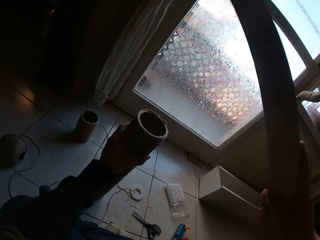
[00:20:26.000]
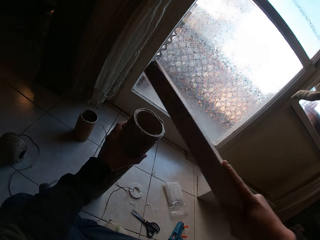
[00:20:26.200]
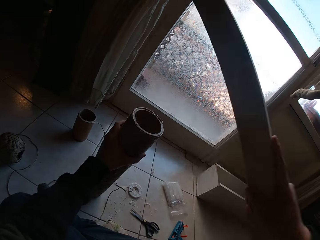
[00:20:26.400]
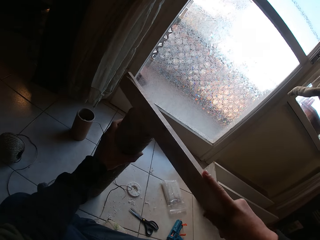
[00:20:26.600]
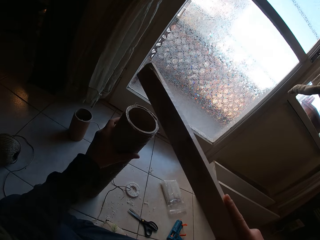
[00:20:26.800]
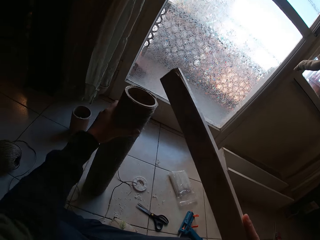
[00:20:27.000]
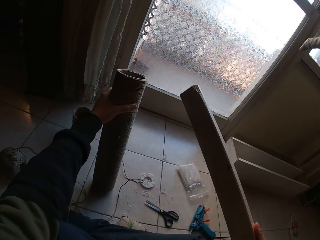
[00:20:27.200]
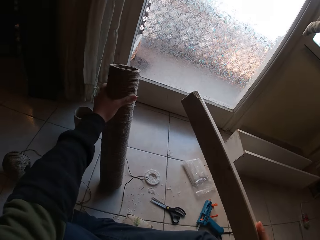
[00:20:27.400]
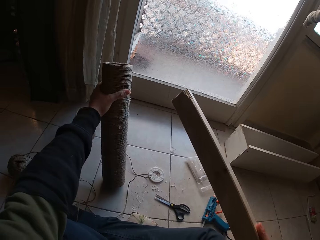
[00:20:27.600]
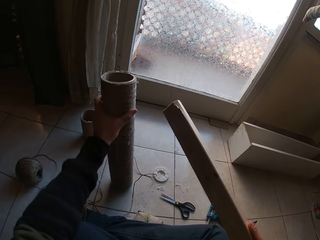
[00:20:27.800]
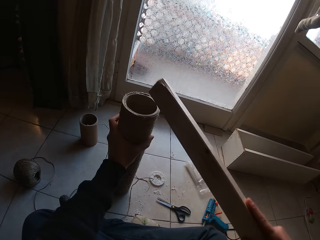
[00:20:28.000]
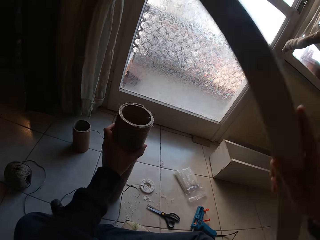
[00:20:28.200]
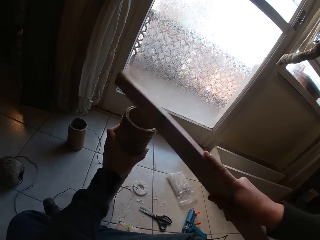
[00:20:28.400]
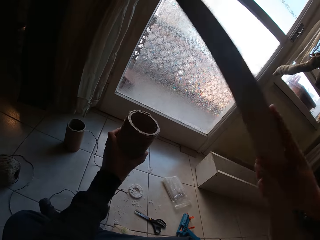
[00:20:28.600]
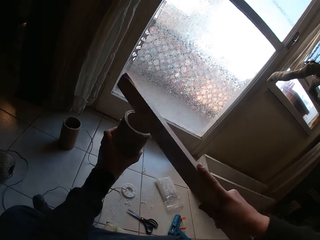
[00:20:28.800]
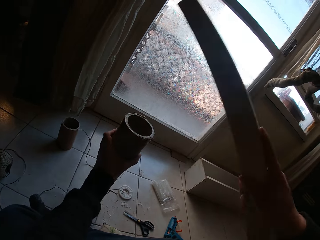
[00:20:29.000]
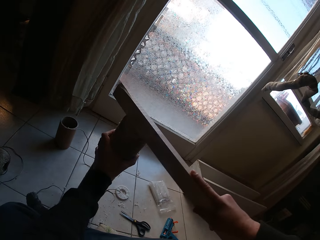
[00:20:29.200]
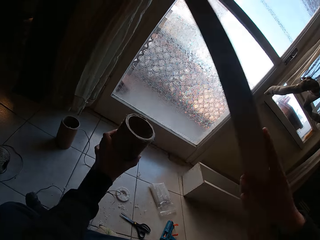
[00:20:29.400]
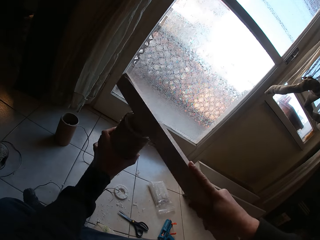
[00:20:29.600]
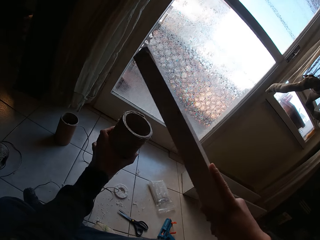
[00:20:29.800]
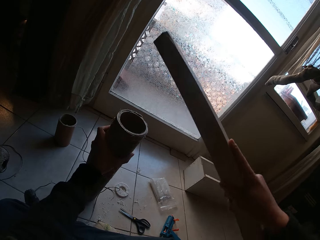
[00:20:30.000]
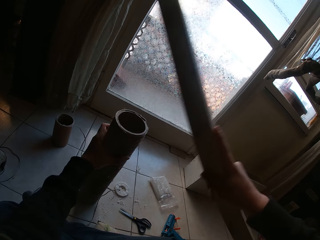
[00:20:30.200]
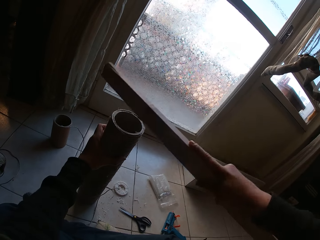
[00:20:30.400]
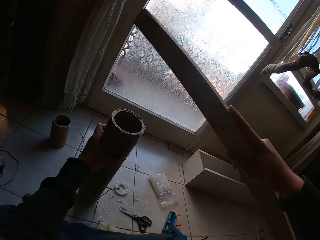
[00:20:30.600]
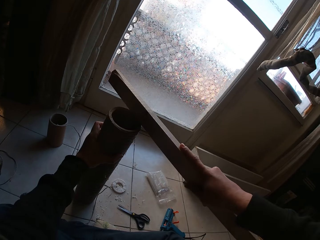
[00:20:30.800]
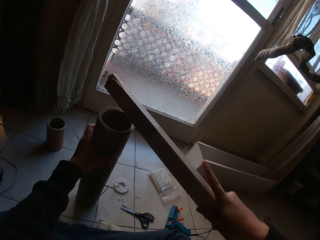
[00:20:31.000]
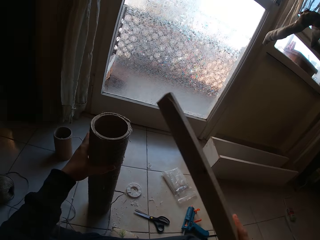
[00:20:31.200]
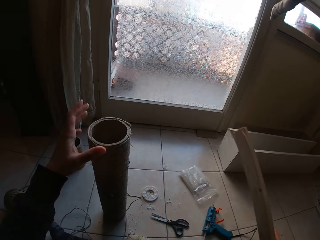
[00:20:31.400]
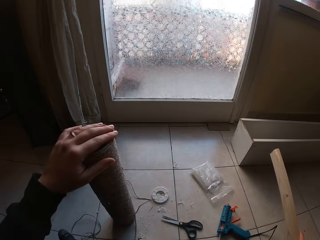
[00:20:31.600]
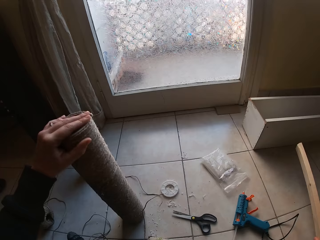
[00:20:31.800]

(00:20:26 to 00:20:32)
The camera wearer taps the top of the cardboard tubes with the piece of wood in his right hand. He taps the top of the cardboard tubes again.

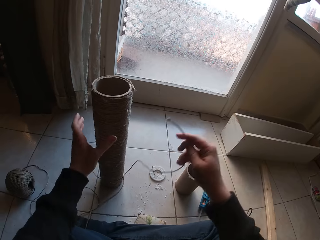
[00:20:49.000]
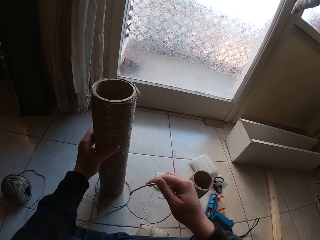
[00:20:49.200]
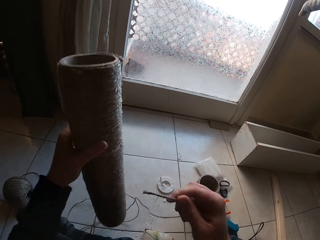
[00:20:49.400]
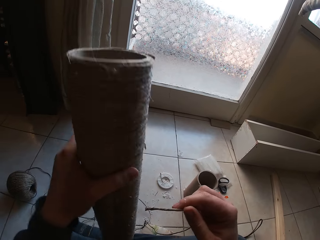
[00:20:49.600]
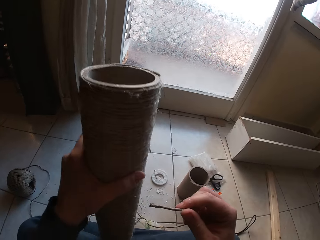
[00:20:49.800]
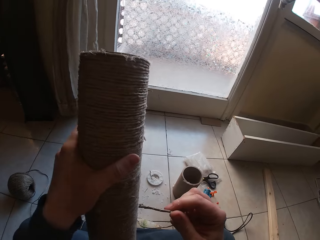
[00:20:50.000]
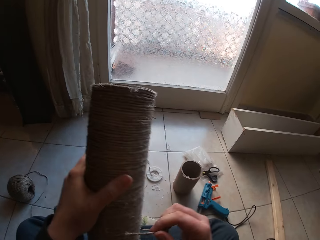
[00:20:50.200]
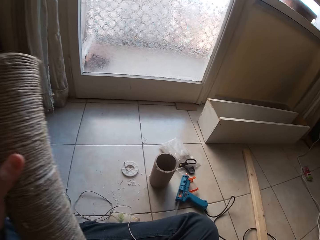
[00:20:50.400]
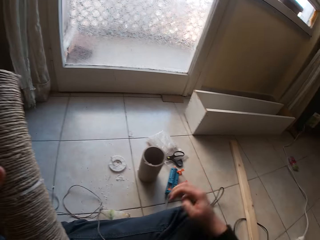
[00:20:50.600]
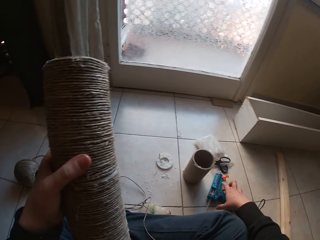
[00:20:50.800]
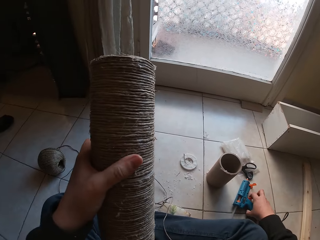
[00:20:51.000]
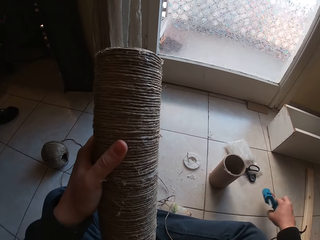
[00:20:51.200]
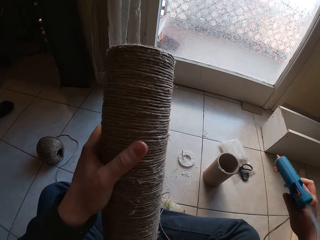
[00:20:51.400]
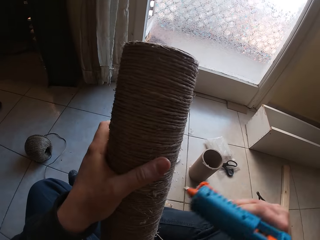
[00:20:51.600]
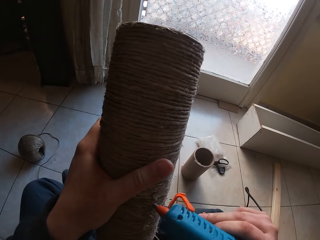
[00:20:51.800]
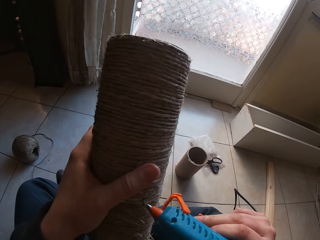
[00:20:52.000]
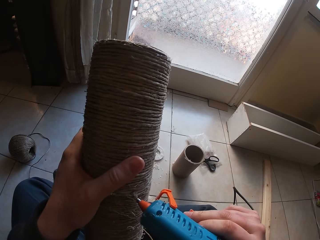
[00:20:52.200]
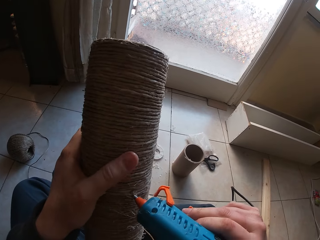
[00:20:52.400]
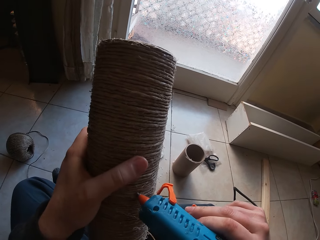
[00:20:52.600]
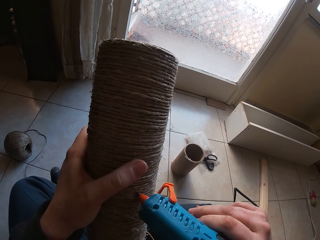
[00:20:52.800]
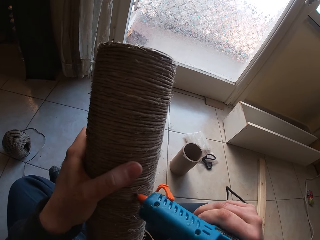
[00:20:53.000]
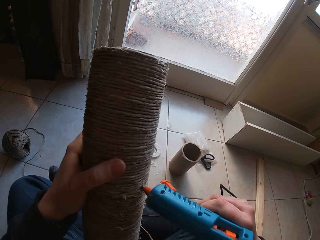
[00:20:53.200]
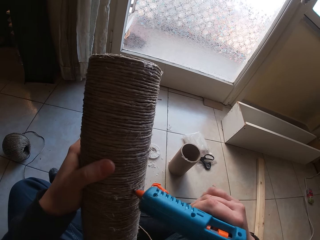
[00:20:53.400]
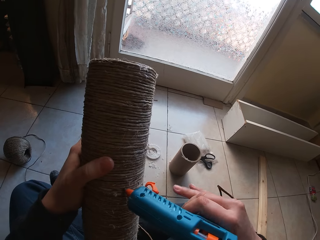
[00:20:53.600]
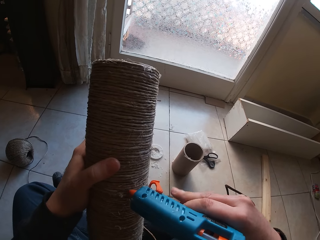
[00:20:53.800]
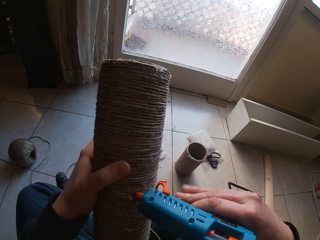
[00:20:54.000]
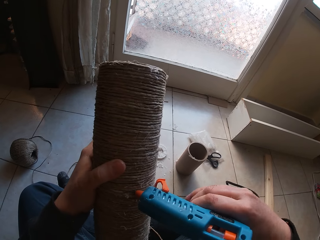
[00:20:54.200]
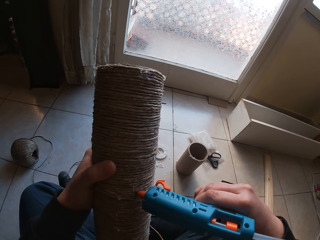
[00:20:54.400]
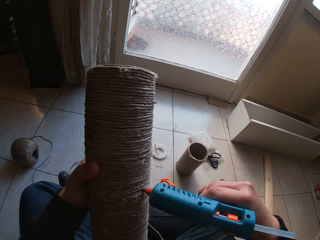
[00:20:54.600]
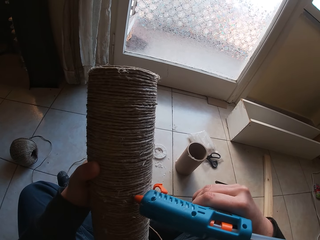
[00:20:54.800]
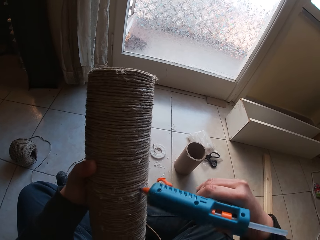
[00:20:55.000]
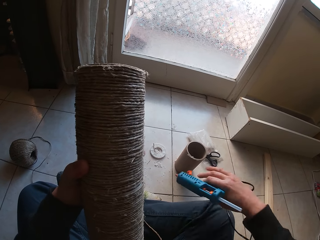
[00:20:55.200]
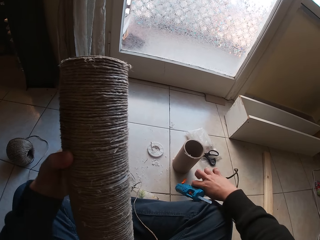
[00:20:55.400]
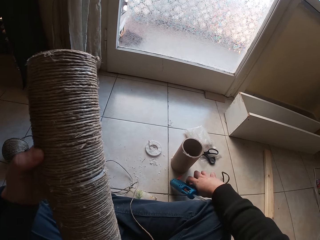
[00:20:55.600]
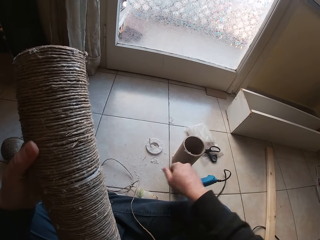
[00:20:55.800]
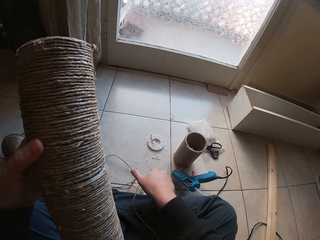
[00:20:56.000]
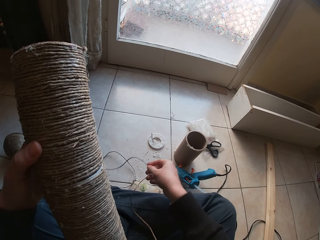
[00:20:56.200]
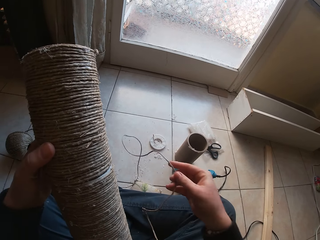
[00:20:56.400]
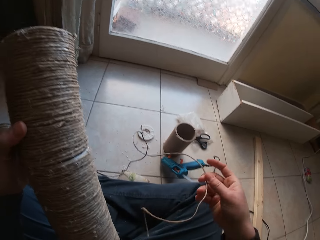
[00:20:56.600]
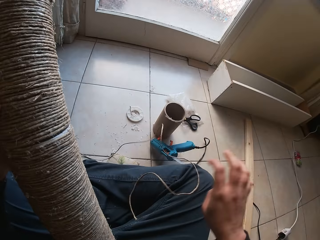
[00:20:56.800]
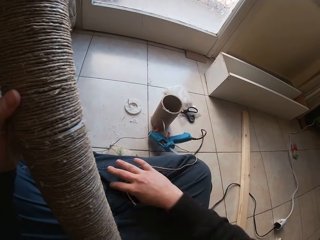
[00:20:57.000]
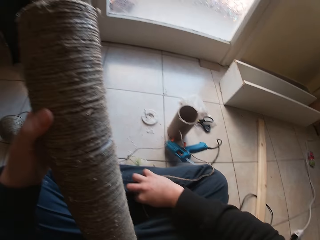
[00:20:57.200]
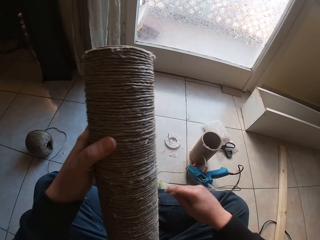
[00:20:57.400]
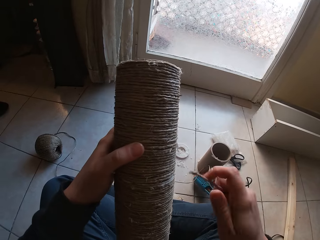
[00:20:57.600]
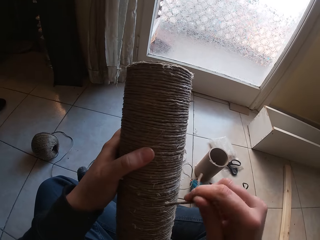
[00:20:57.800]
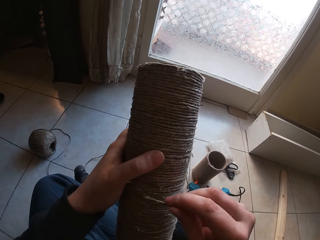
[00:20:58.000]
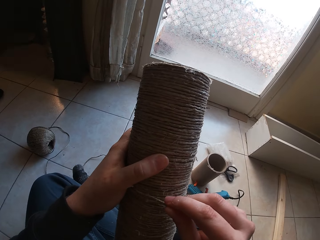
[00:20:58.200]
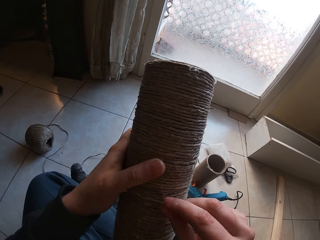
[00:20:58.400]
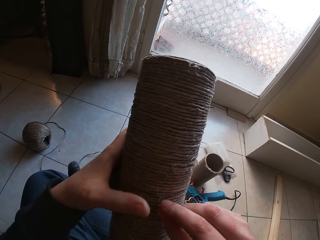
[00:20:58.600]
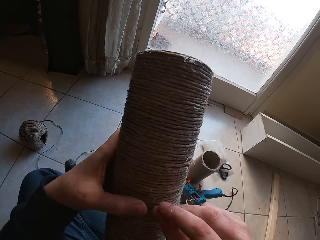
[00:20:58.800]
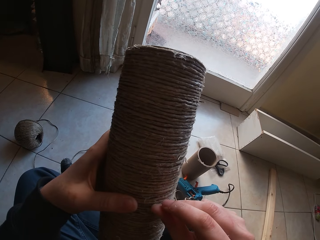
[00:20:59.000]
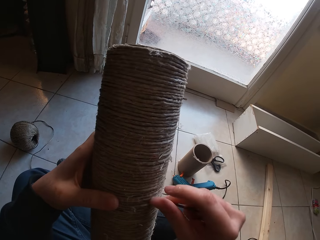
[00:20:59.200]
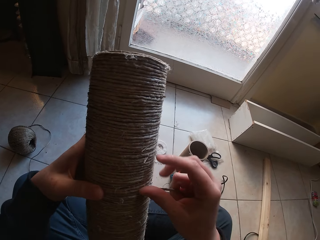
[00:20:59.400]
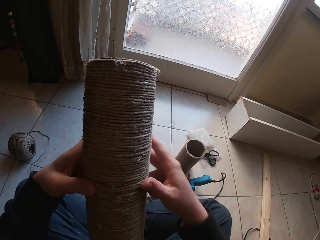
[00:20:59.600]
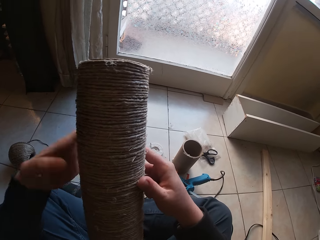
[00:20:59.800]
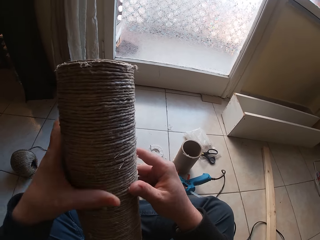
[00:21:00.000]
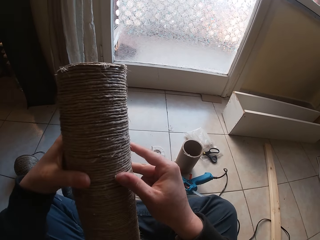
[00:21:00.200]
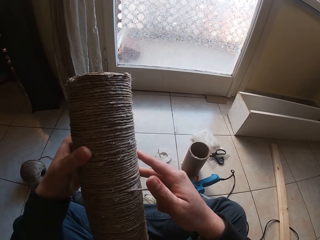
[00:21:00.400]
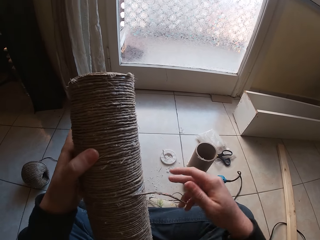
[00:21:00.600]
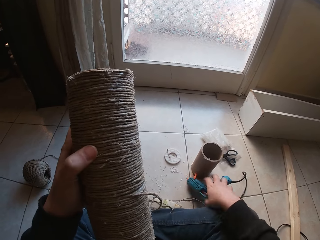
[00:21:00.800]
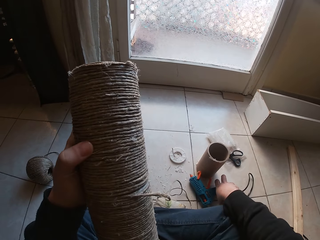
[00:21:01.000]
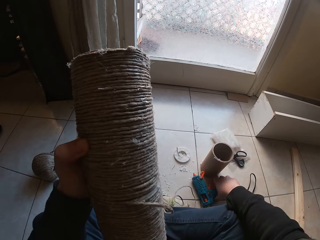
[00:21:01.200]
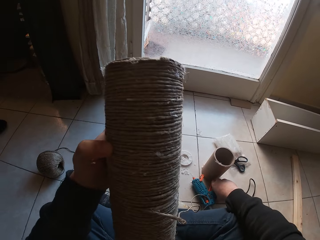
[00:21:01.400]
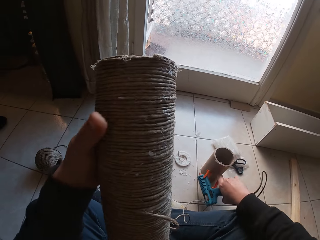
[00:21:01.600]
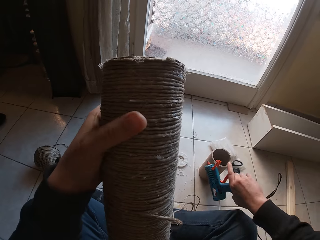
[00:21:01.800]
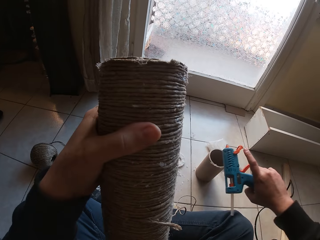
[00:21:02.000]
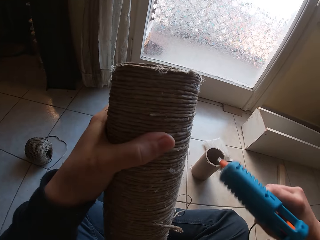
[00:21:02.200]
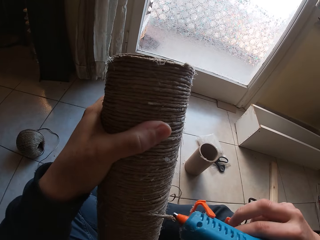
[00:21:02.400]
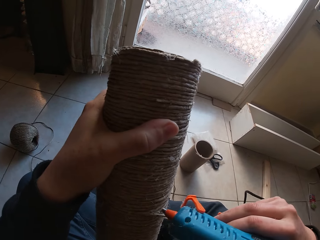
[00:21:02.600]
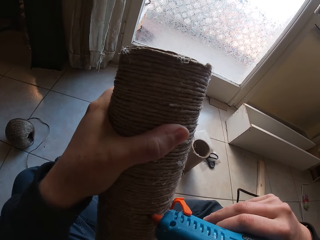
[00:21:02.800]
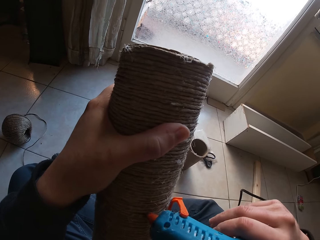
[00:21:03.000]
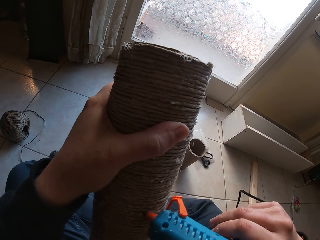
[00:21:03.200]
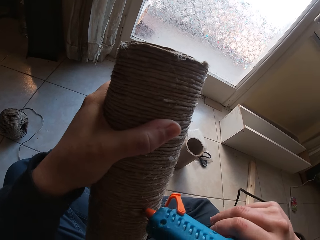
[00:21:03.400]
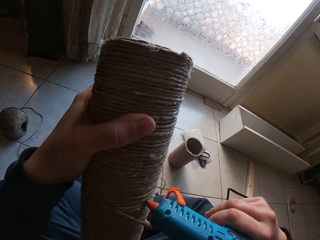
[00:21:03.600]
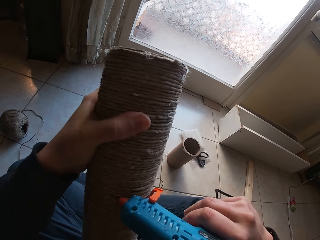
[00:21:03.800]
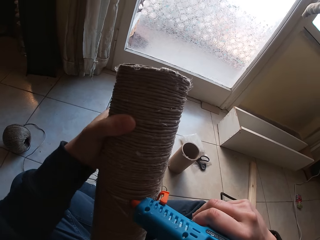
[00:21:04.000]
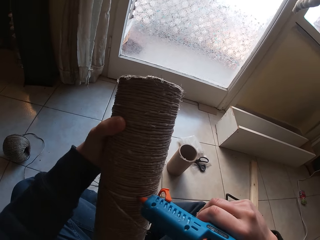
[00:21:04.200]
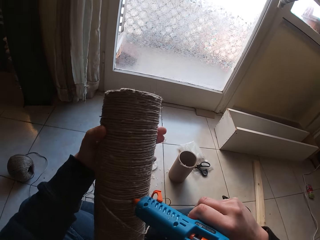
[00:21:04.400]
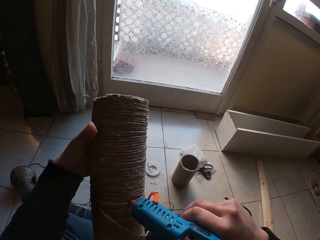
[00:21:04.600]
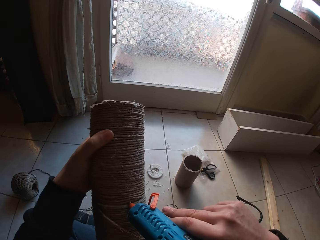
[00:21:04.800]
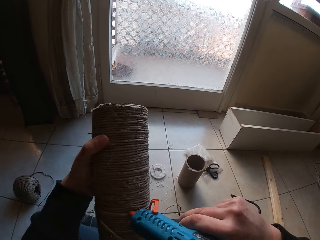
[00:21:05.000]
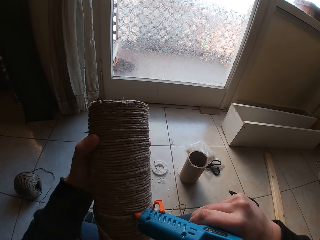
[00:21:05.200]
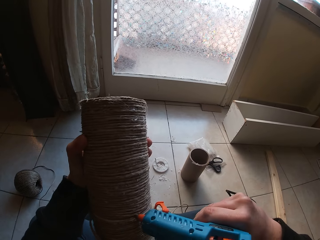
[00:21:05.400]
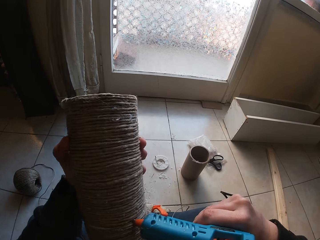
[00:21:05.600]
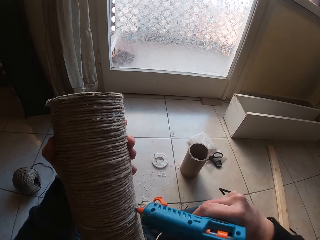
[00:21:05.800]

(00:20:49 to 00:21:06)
The camera wearer holds the twine or rope in his right hand. He picks the cardboard tubes or roll tube from the floor with his left hand. He picks the pair of scissors. He picks the glue gun from the floor with his right hand. He applies glue on the cardboard tubes from the glue gun in his right hand. He places the glue gun on the floor with his right hand. He picks the twine from the floor with his right hand. He adjusts the rope. He wraps the twine on the cardboard tubes with his right hand. He sticks the rope on the roll tube. He picks the glue gun from the floor with his right hand. He applies glue on the cardboard tubes from the glue gun in his right hand.
